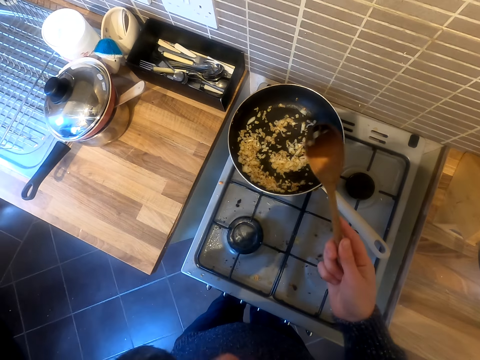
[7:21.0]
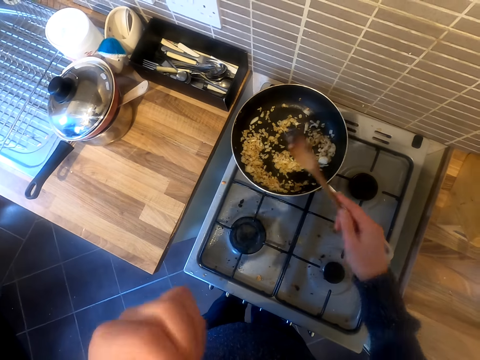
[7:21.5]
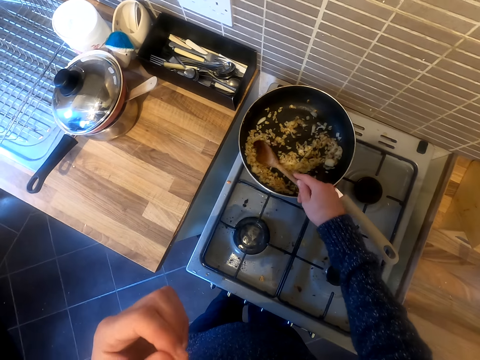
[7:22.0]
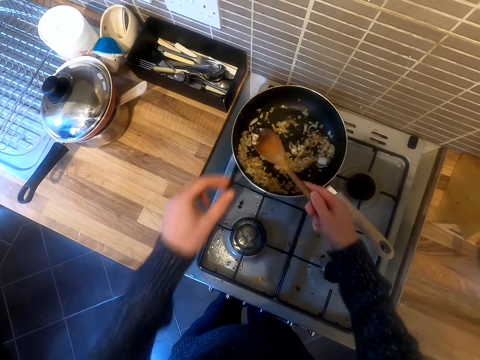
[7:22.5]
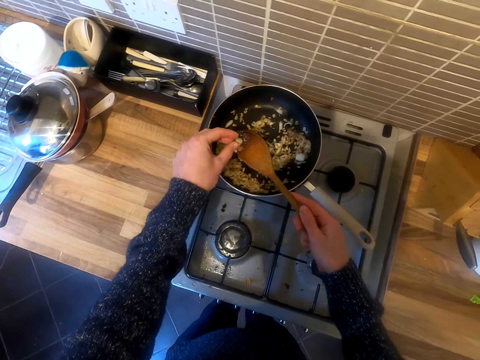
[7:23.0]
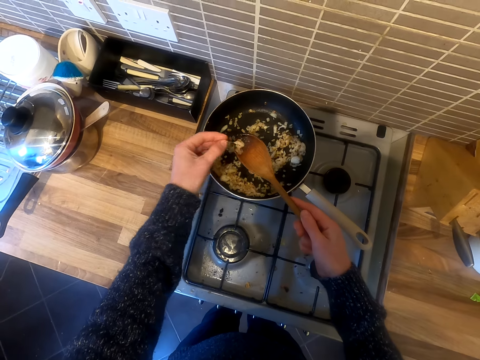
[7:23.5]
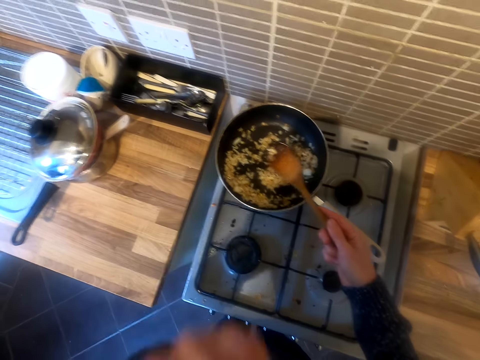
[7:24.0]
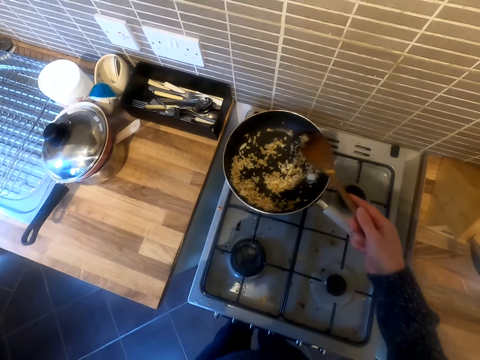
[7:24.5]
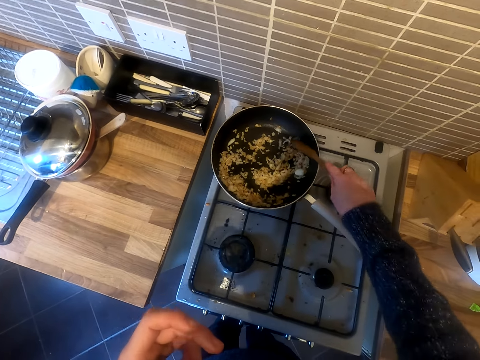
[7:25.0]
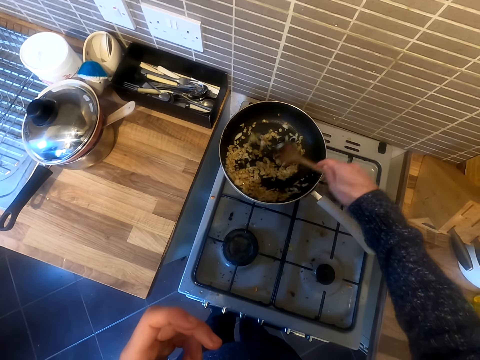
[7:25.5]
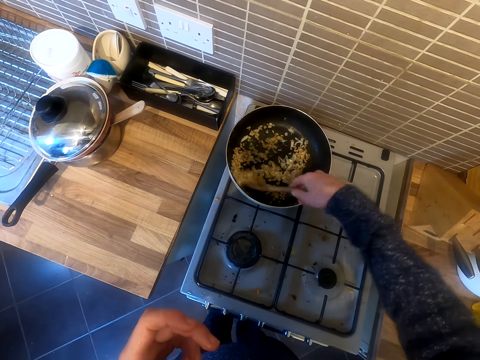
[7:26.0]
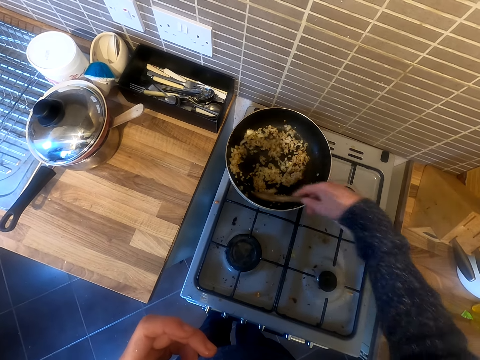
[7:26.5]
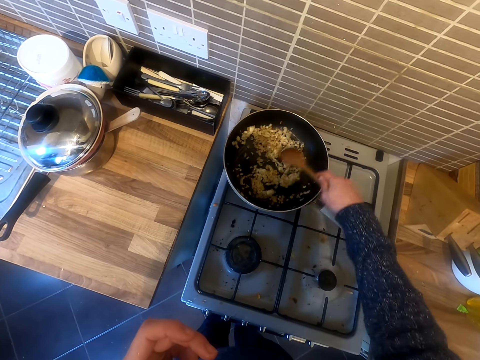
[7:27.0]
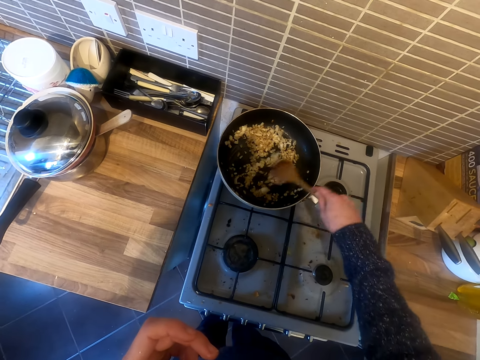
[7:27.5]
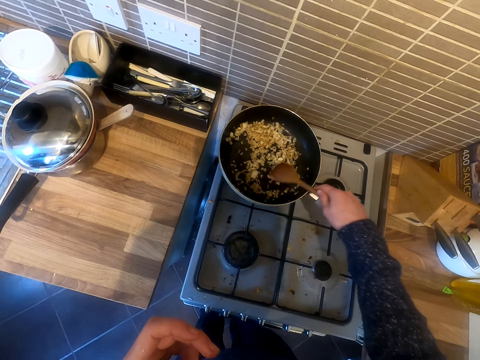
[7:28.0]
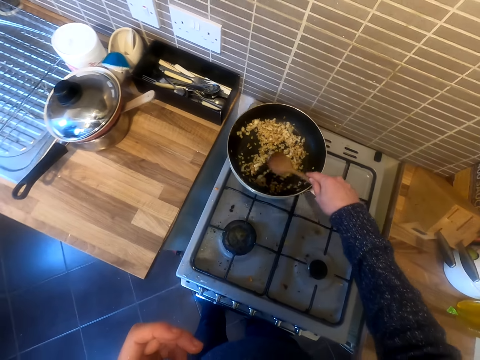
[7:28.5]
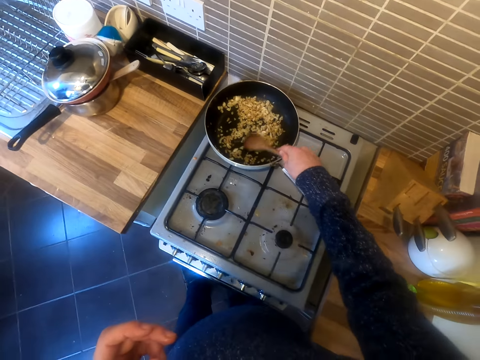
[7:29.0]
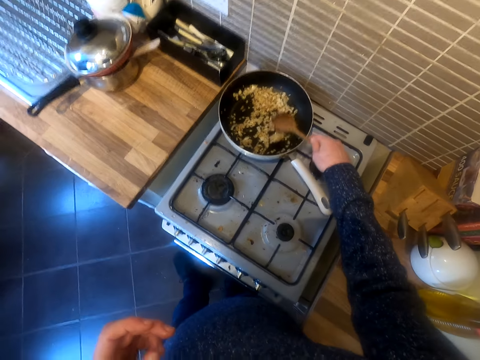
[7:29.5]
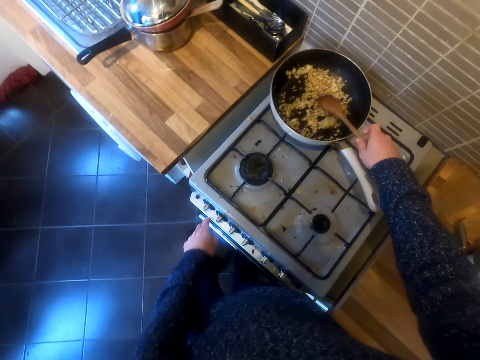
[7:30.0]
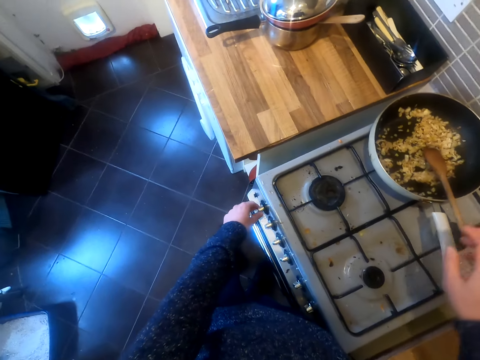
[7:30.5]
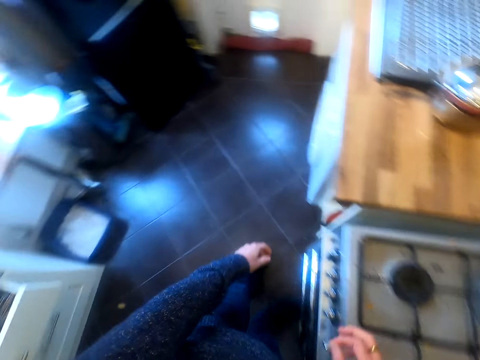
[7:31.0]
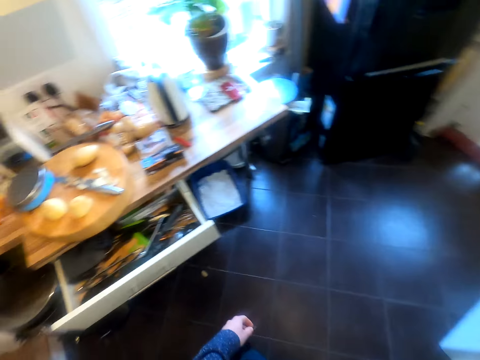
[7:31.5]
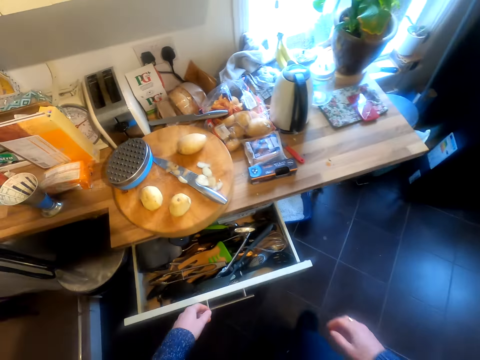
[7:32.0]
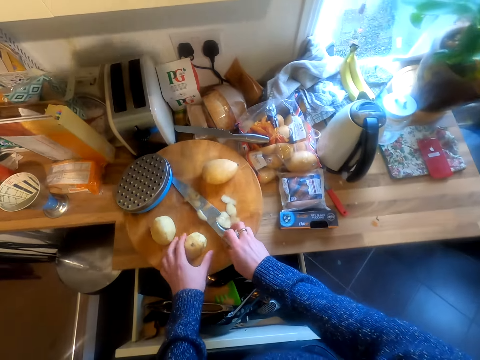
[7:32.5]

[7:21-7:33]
The camera wearer eats the onion. They scoop onion. They take onion on the cooking stick. They eat the onion. They turn the onion. They cook the food with the cooking stick. They touch the cooker knob. They reduce the cooker heat. They move in the kitchen.

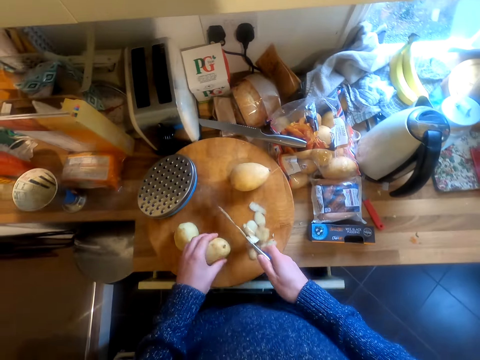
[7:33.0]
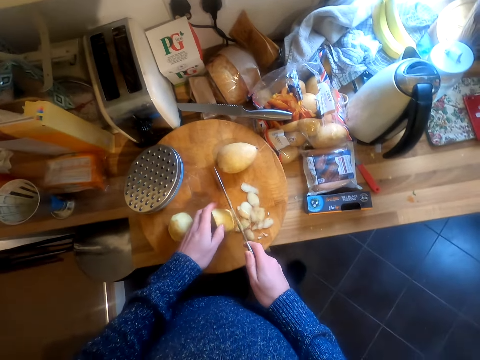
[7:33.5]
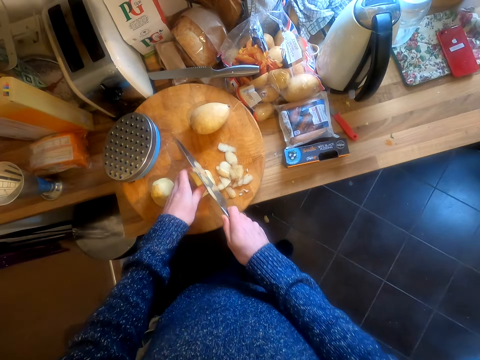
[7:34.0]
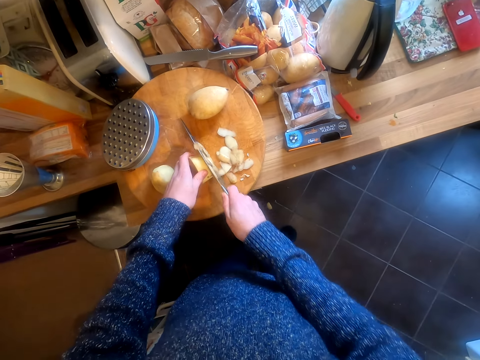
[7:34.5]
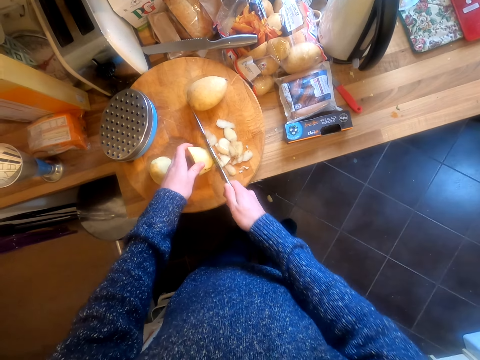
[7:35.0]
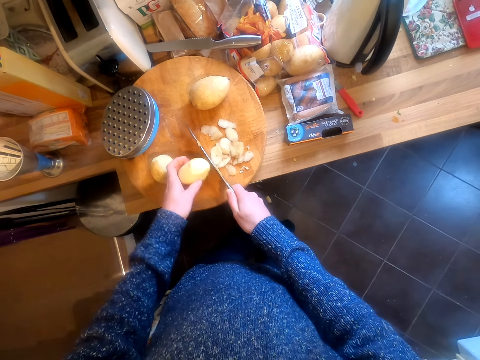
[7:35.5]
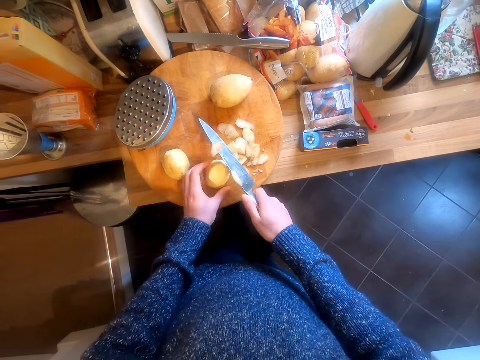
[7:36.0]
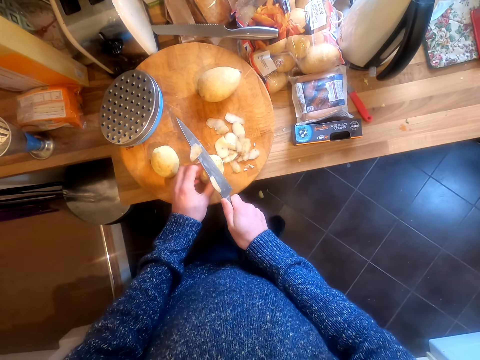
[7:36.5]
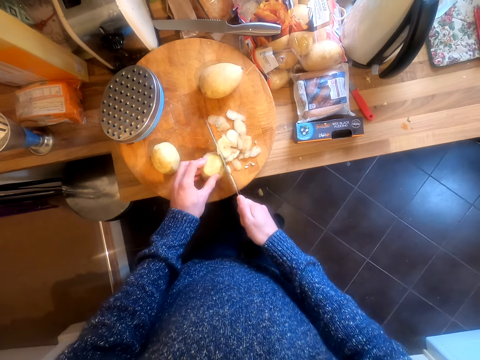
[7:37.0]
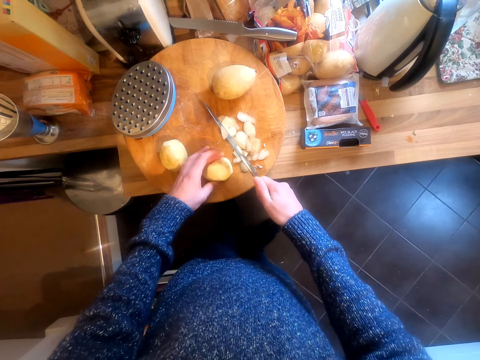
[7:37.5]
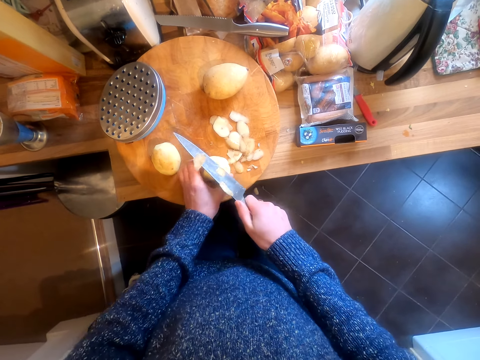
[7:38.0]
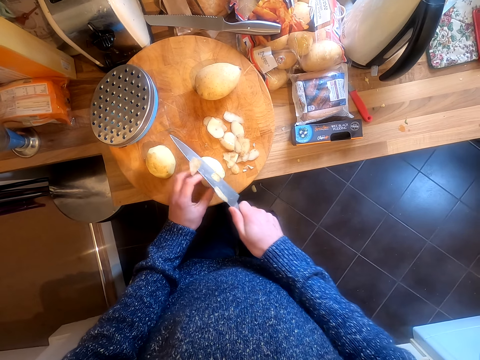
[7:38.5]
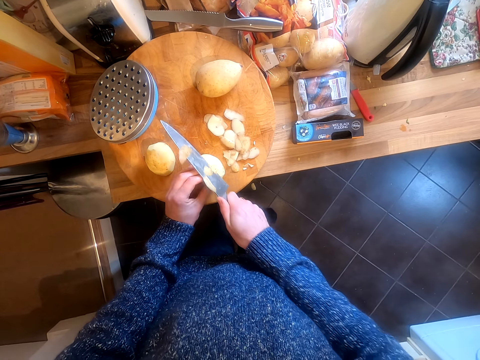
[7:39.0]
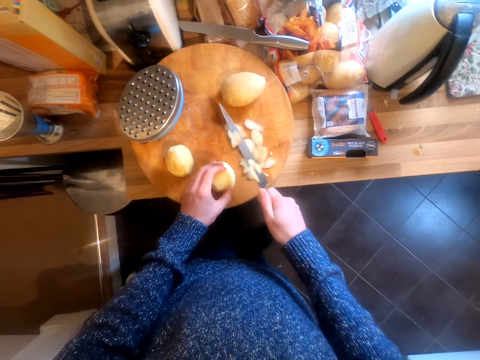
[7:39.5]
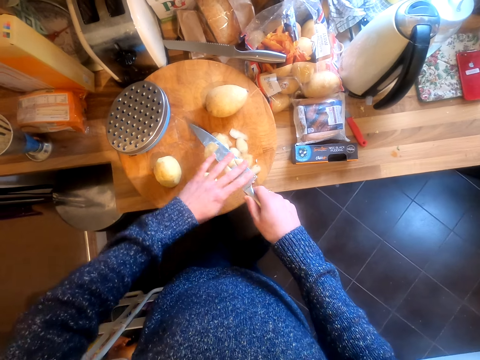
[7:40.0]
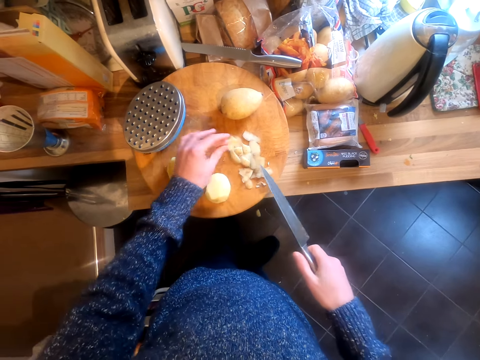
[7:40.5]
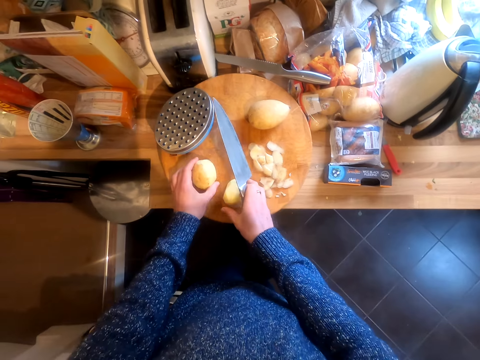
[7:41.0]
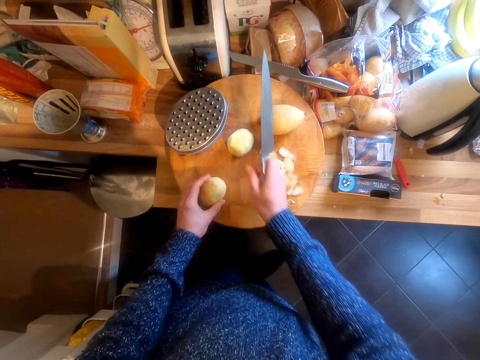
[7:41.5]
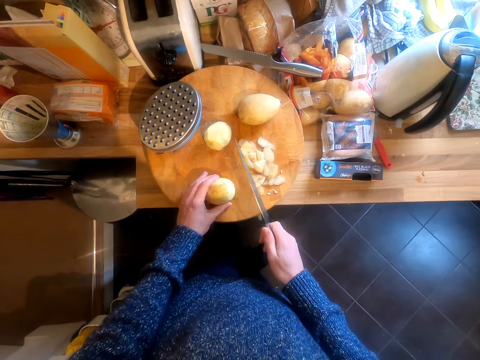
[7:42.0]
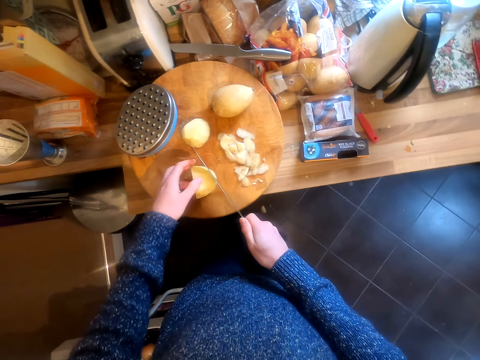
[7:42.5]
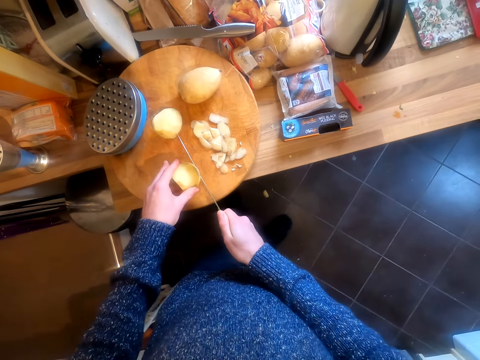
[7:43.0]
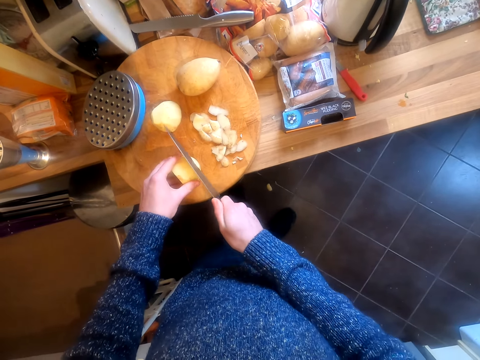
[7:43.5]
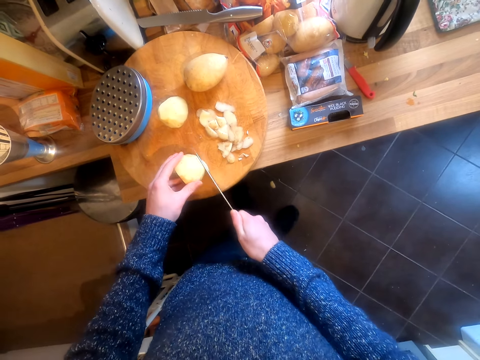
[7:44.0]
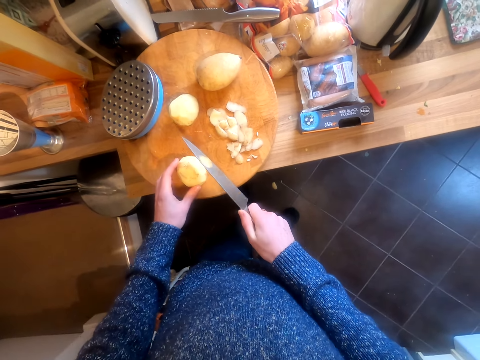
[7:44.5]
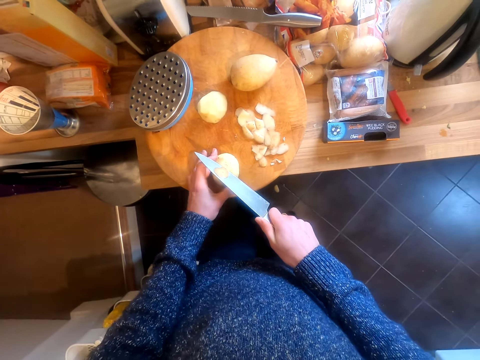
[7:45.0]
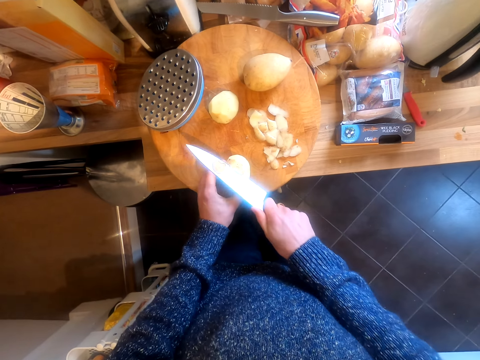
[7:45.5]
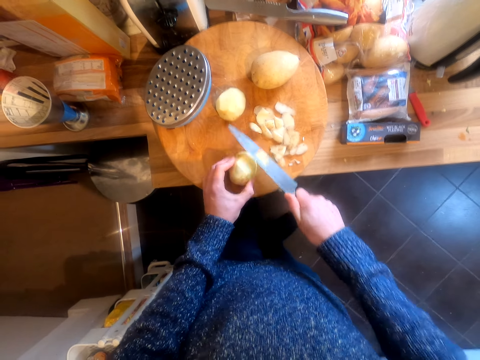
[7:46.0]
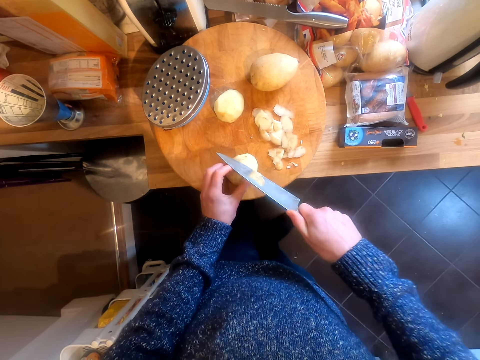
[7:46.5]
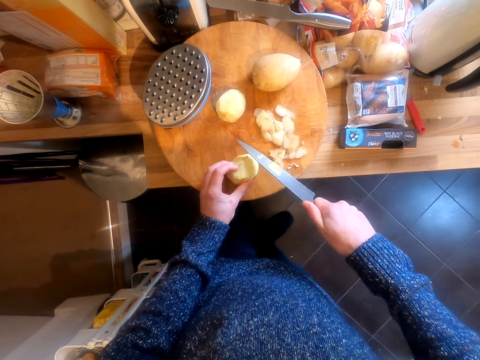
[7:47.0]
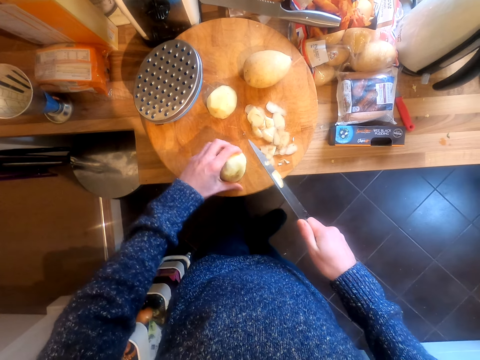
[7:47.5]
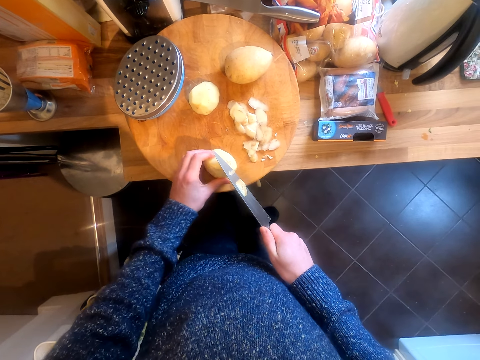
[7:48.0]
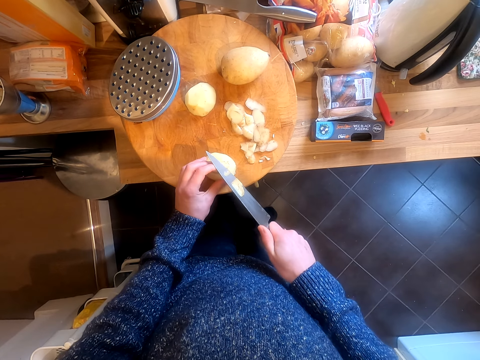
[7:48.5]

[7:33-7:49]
The camera wearer takes a knife. They push the drawer. They peel the potato. They cut the potato. They turn the potato. They peel the potato. They turn the potato. They peel the potato. They turn the potato. They remove the potato peel on the knife. They move potatoes on the chopping board. They turn the potato. They peel the potato.
